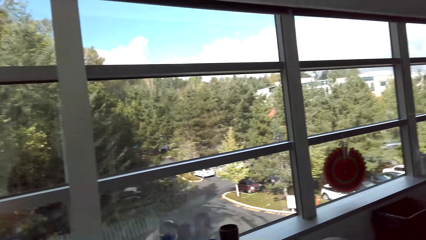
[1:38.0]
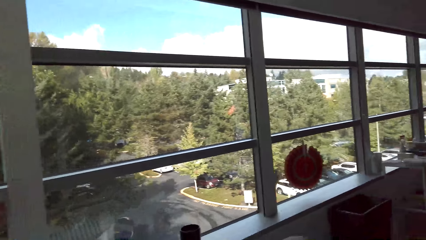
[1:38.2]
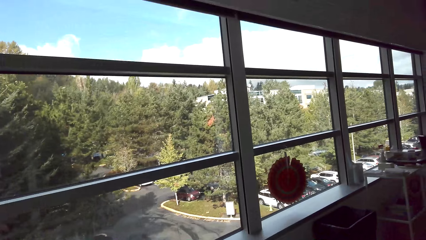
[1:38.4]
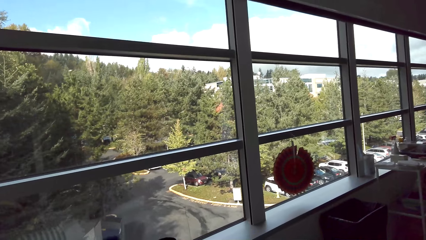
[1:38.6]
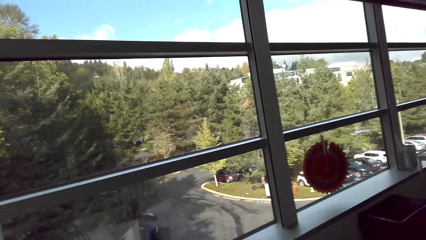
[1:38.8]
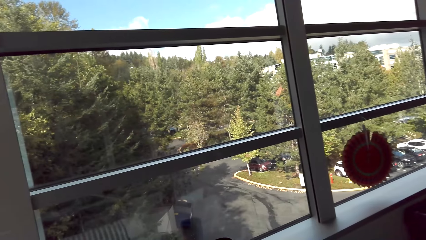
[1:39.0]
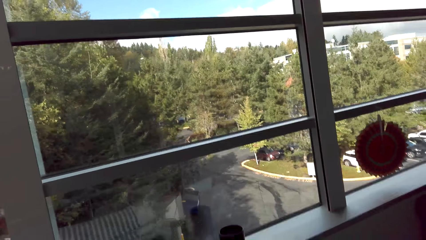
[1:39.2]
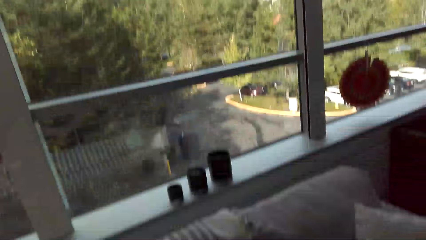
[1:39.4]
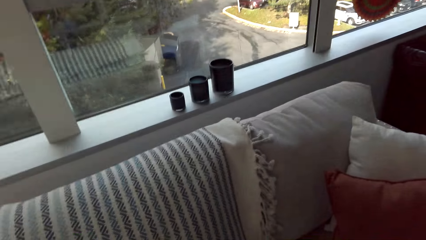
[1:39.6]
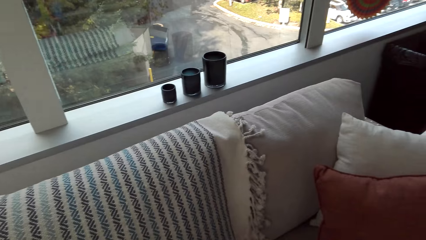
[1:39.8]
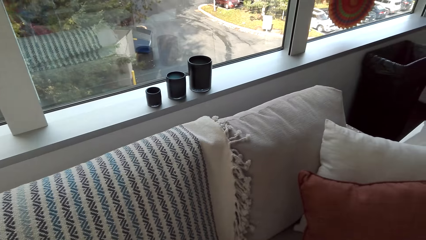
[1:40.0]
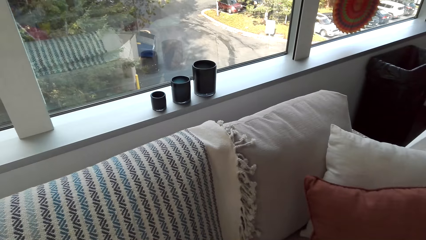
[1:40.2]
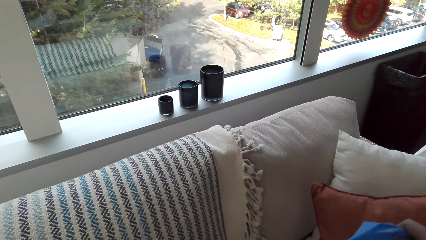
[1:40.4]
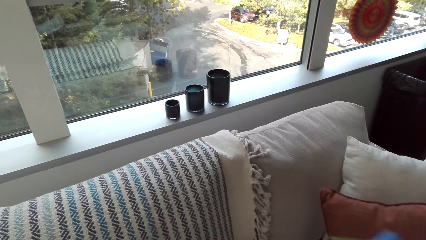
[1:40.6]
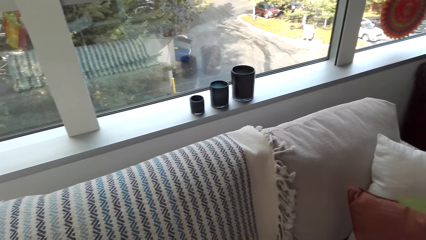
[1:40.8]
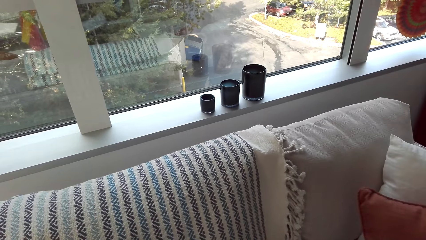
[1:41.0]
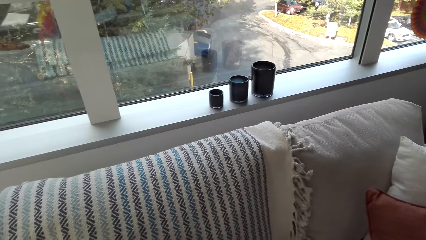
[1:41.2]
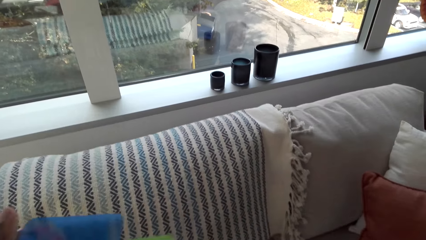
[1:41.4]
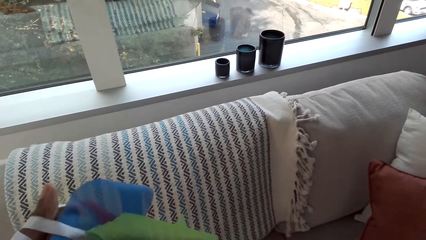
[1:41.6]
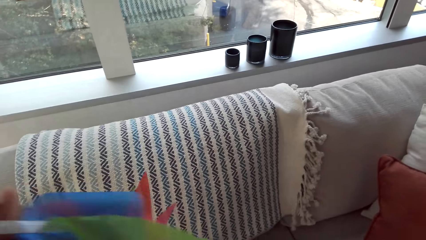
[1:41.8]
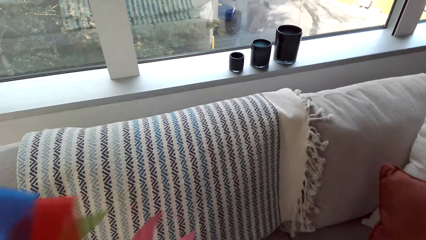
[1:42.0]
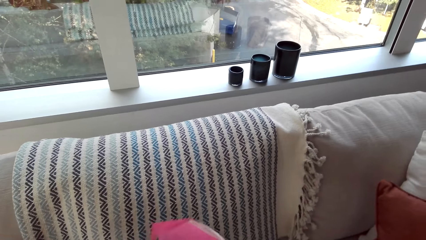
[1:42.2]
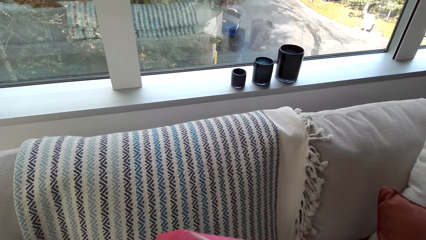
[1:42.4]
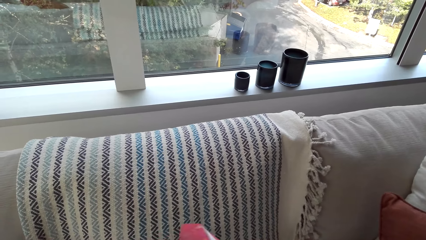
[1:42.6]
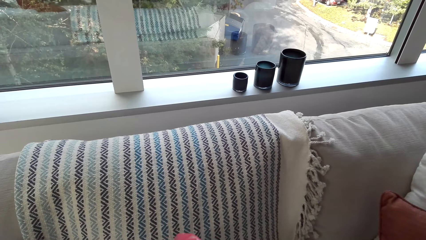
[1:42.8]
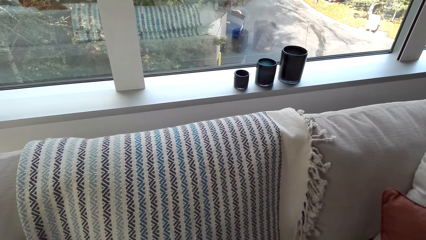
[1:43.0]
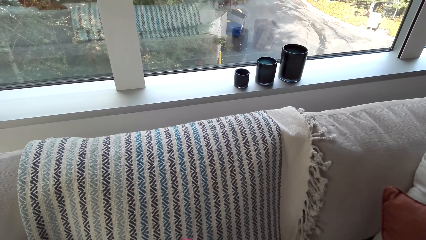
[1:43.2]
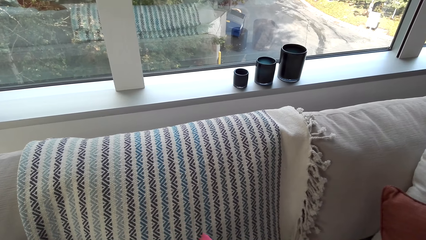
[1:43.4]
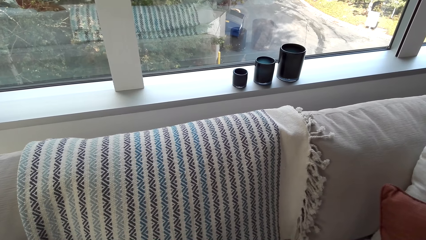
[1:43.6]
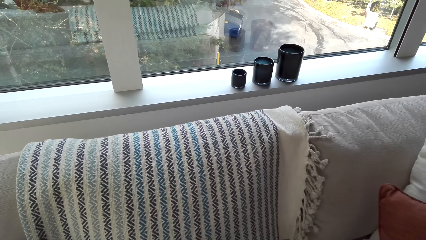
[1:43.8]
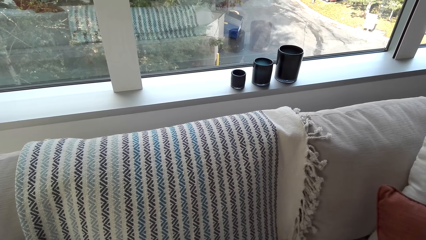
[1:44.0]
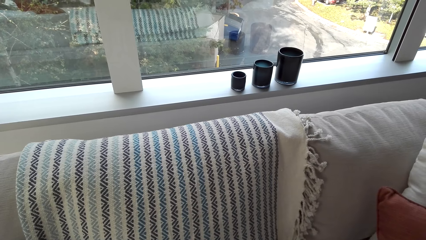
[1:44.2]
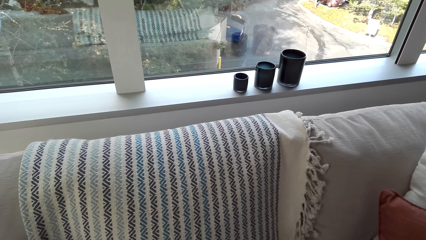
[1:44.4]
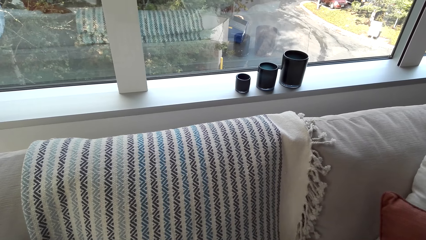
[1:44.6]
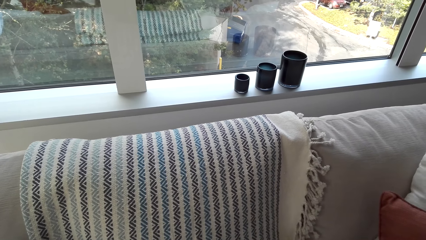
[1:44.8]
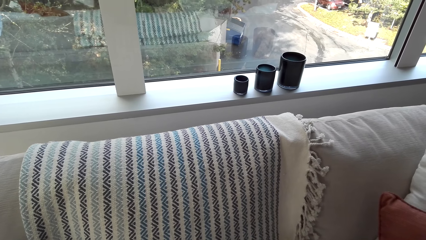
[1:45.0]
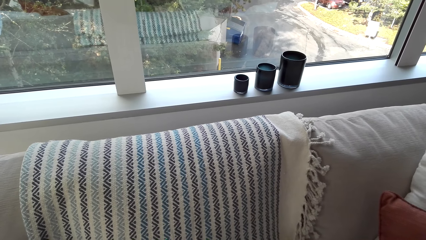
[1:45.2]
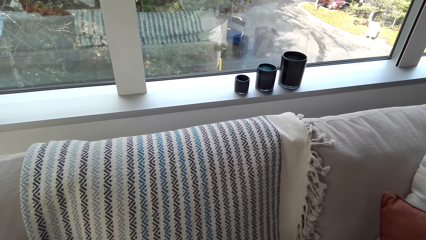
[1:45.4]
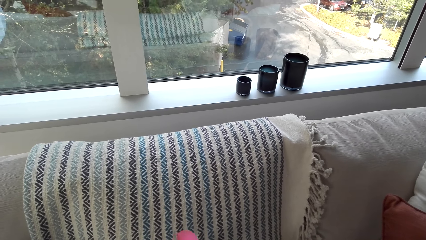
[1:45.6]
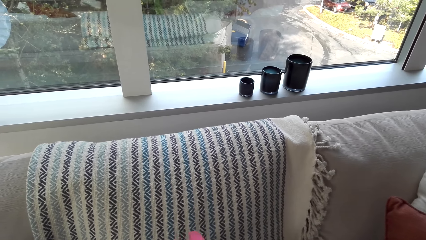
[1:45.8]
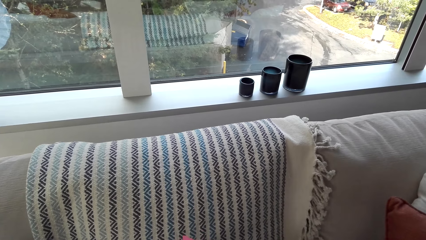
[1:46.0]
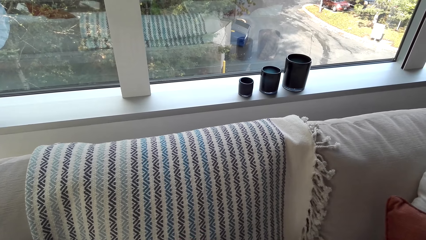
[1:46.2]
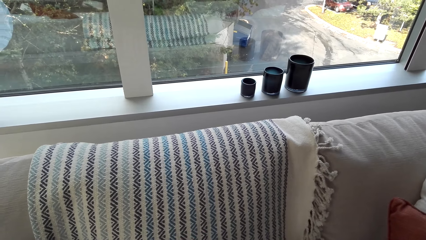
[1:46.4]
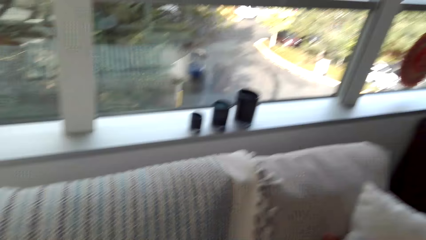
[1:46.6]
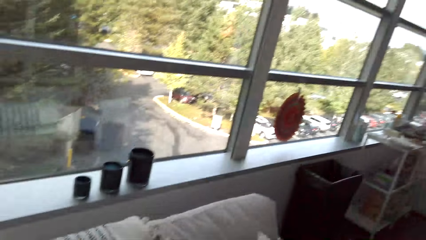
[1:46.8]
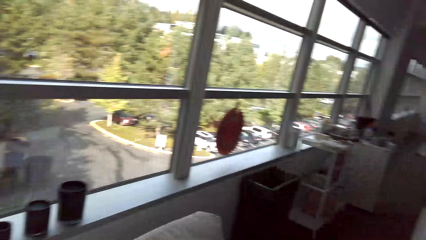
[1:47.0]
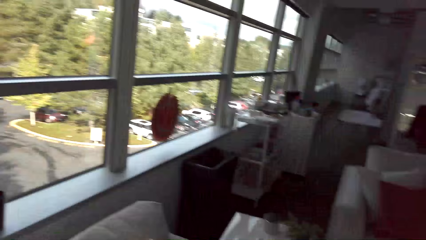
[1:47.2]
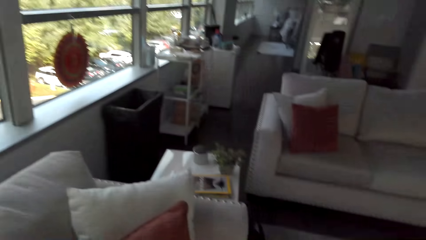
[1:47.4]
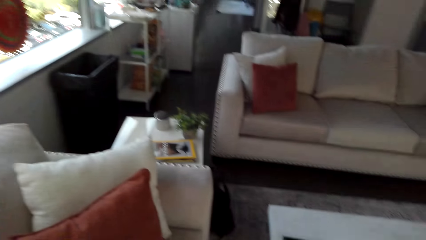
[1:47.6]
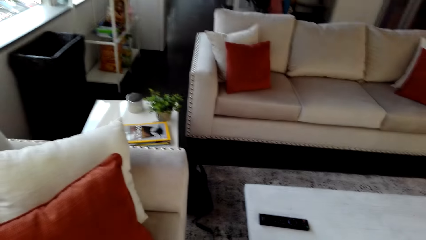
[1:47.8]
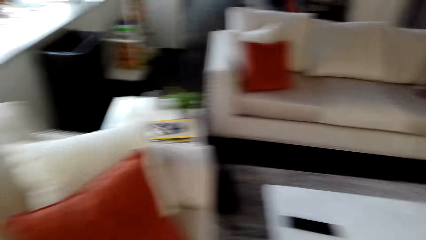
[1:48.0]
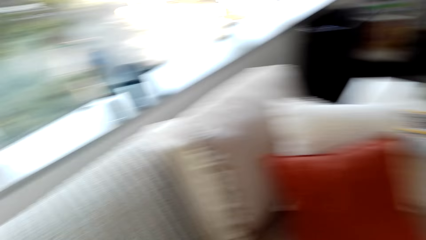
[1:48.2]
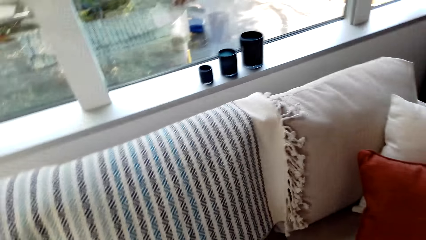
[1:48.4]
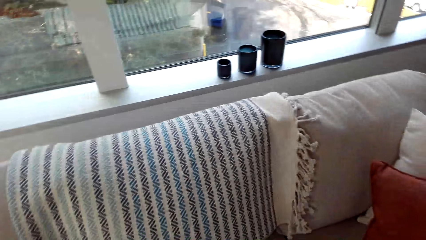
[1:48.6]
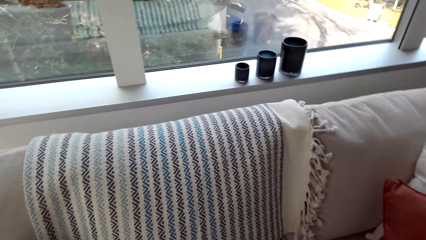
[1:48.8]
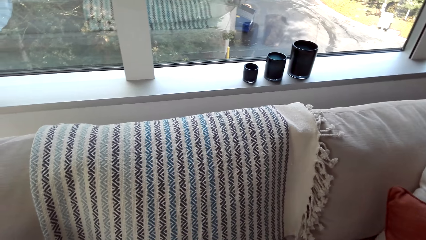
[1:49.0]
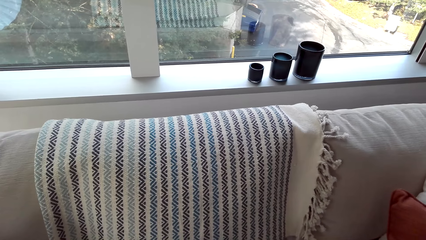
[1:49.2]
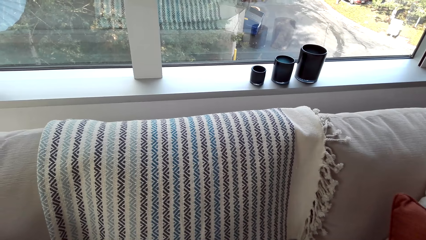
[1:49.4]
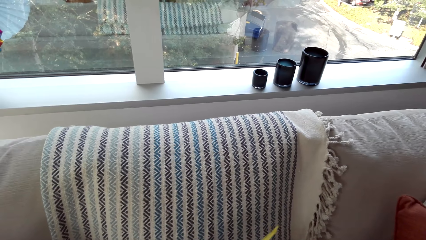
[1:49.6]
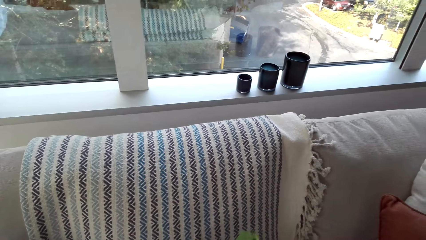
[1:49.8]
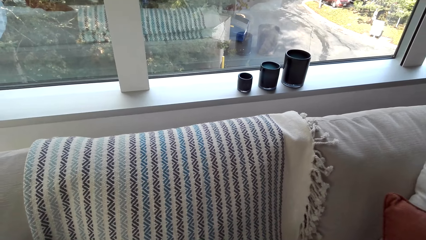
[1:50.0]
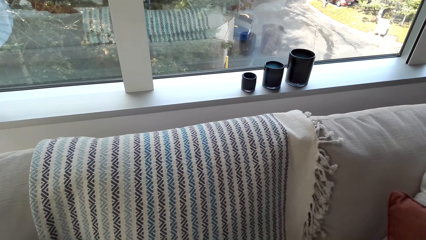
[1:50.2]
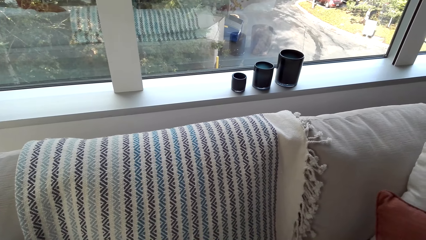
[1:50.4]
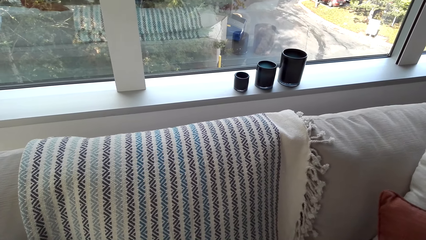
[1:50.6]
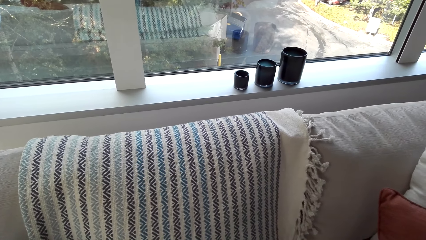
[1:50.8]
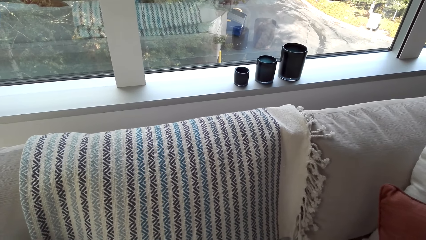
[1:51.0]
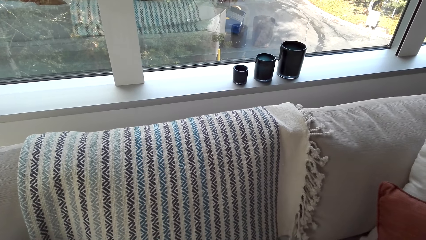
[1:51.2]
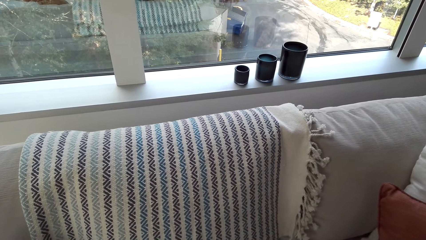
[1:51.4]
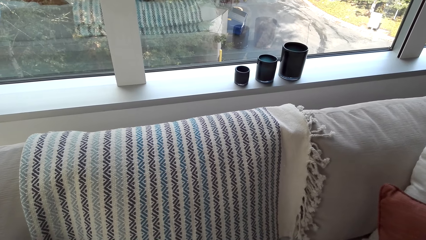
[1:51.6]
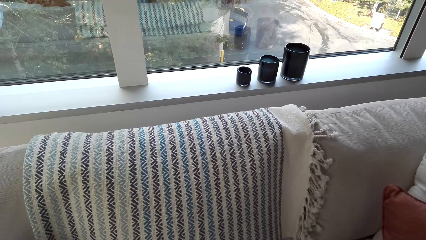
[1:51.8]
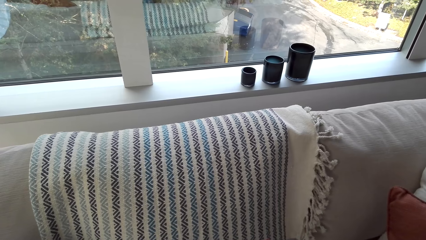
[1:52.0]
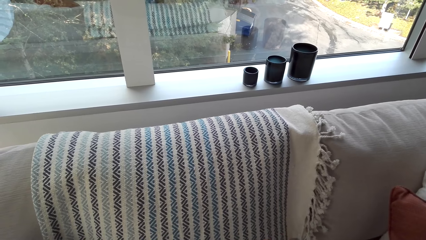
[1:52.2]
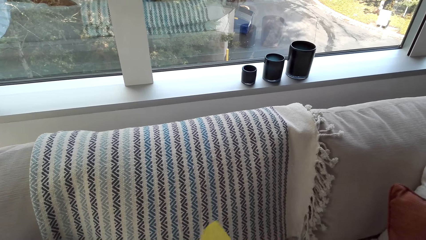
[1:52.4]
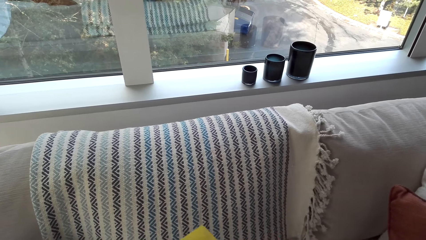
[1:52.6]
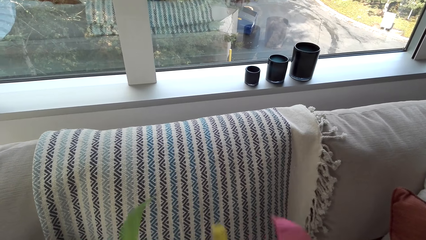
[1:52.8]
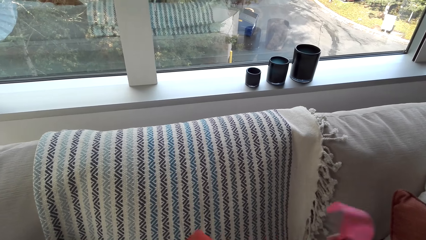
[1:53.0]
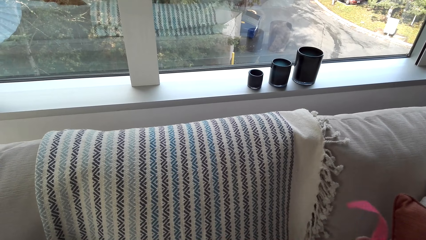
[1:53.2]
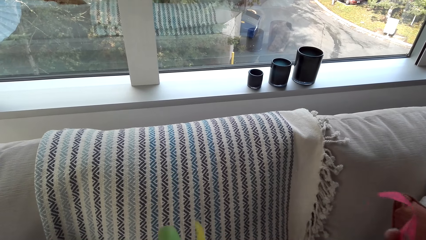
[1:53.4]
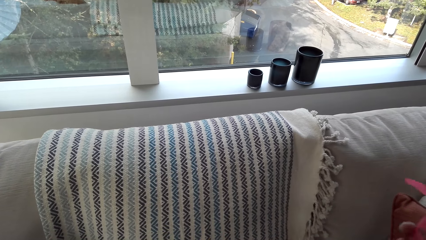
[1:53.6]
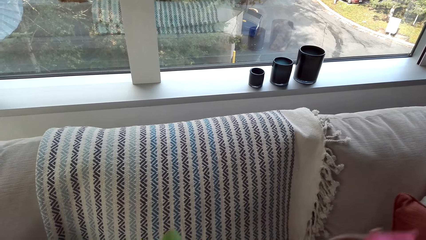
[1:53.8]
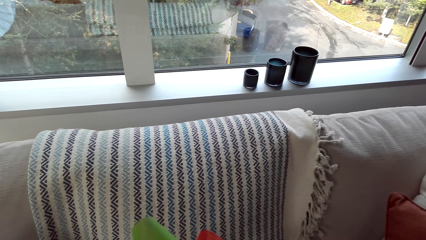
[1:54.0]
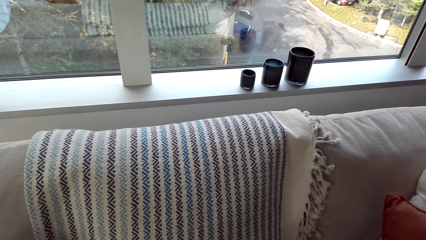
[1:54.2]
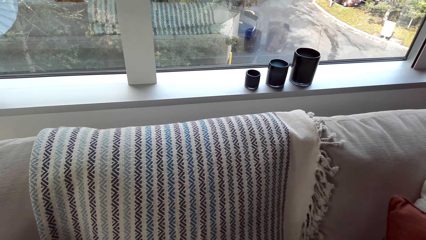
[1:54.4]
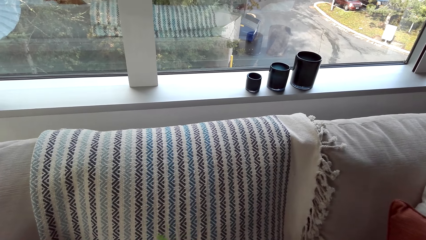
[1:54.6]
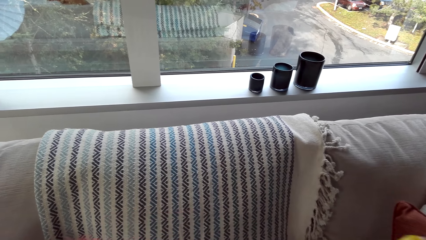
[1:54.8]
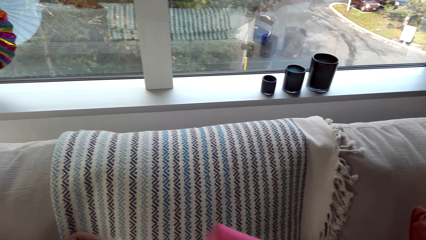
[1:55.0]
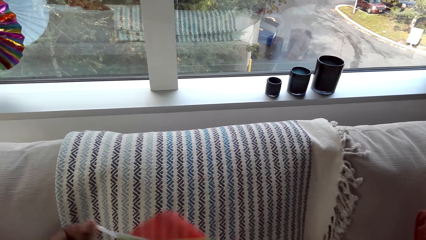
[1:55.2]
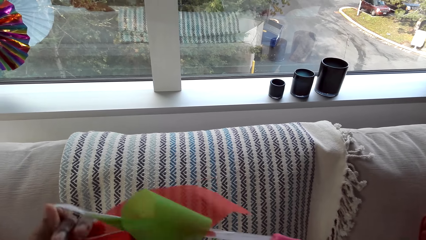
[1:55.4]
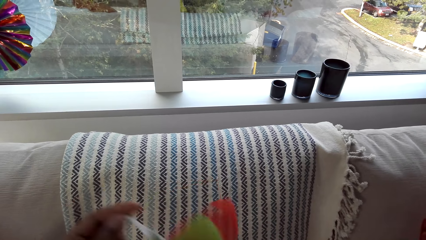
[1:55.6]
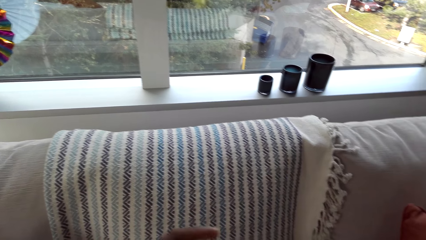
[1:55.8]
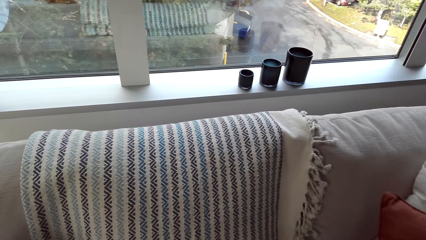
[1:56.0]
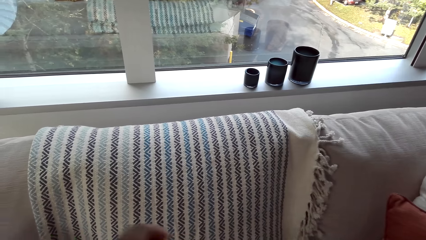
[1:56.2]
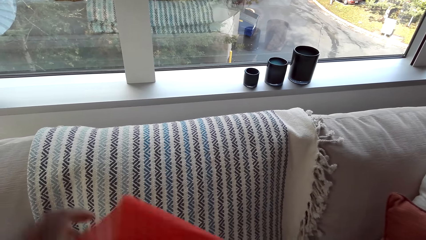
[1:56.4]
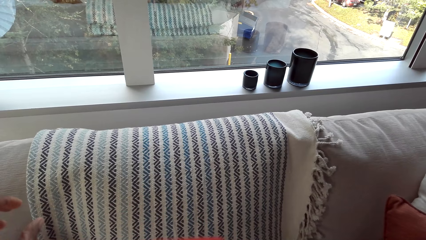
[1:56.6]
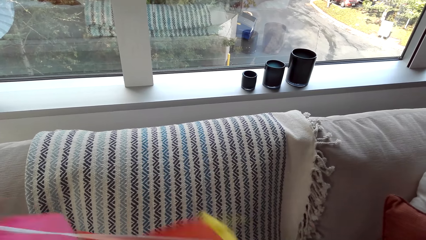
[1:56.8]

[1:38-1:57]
The camera wearer picks up a flower on a couch. They hold the decoration. They look around. They fix the decoration. They align the flower on the couch. They look around. They spread the flower on the couch. They fix the decoration.
